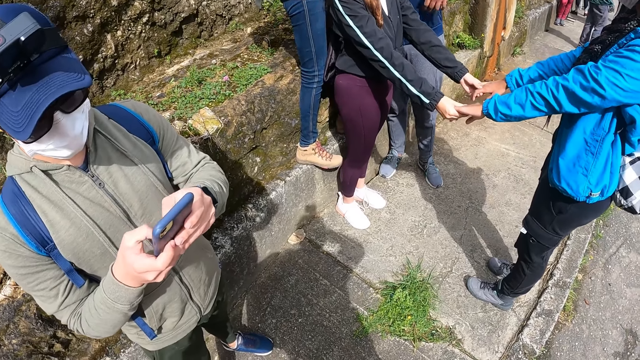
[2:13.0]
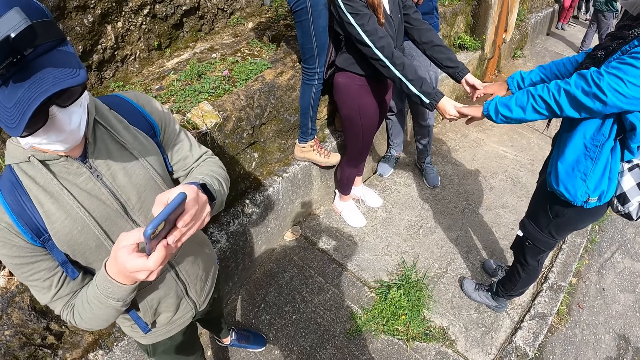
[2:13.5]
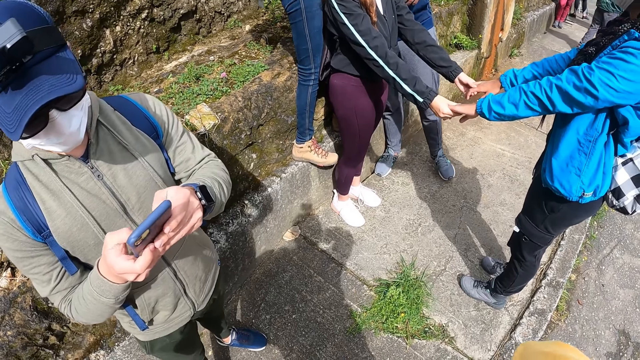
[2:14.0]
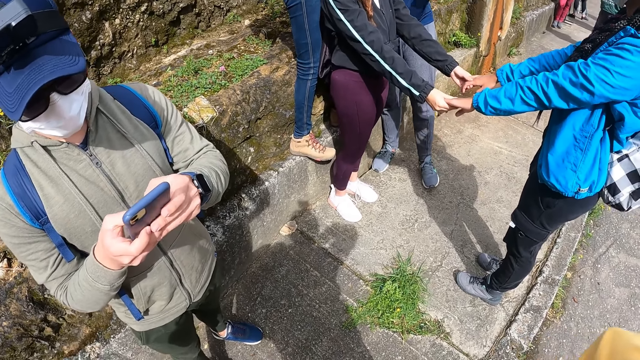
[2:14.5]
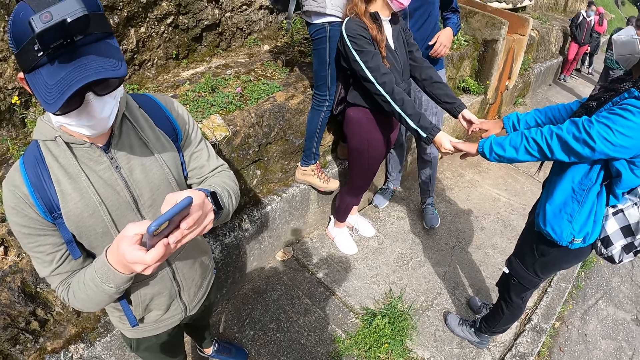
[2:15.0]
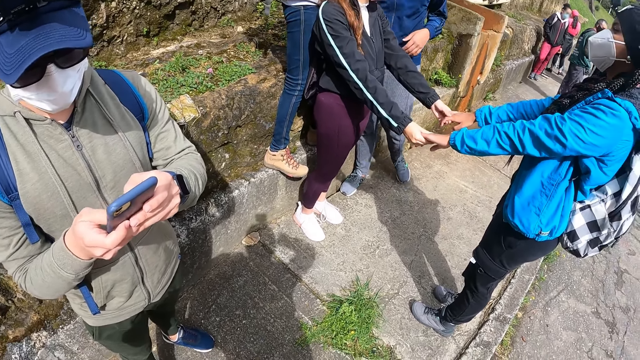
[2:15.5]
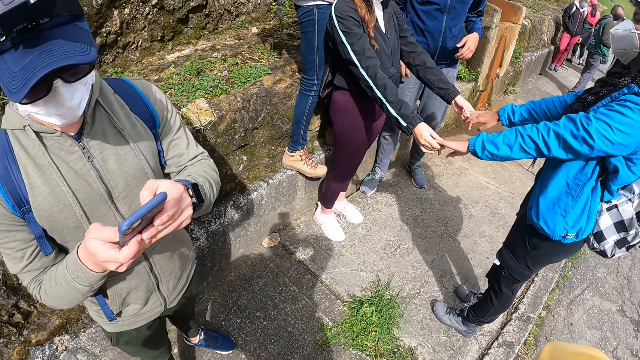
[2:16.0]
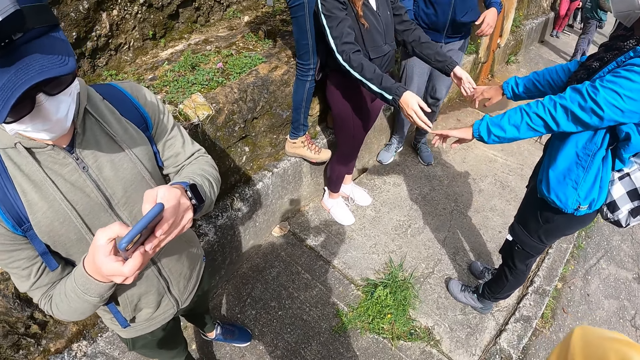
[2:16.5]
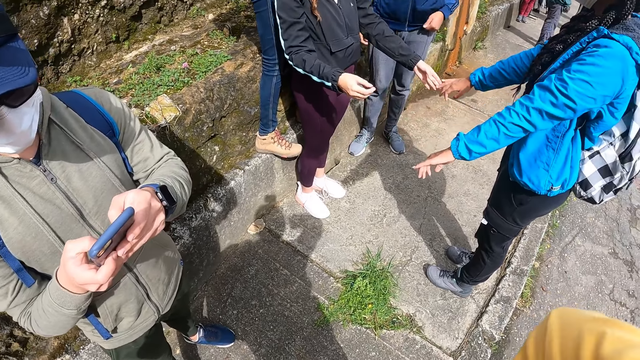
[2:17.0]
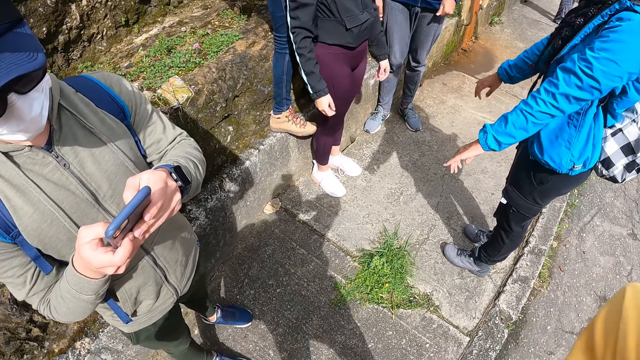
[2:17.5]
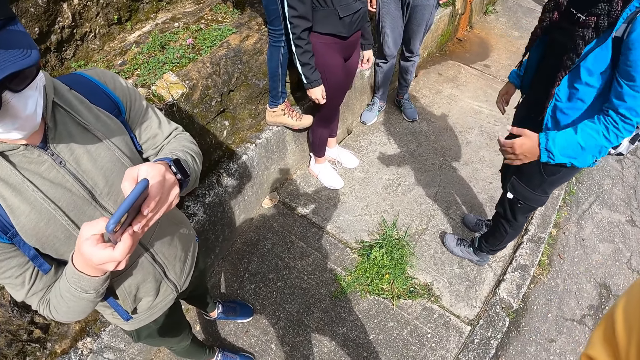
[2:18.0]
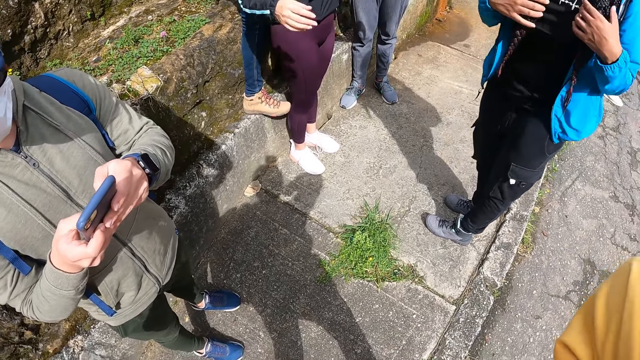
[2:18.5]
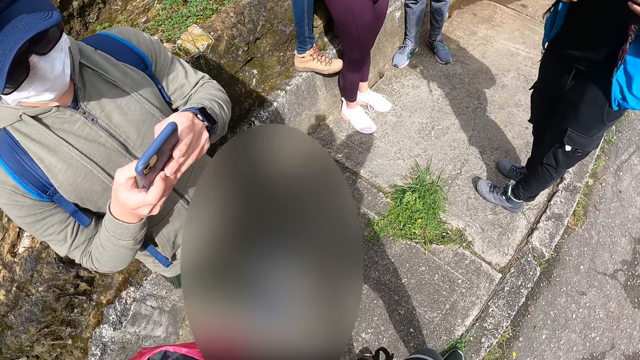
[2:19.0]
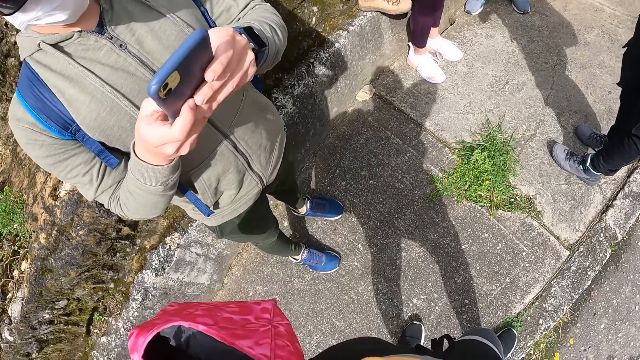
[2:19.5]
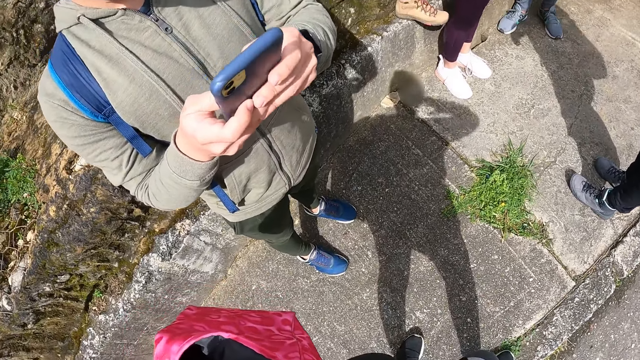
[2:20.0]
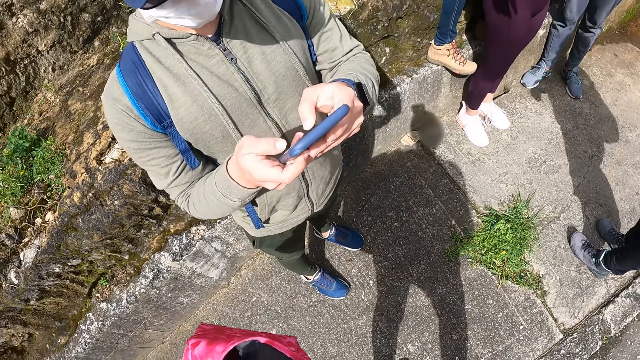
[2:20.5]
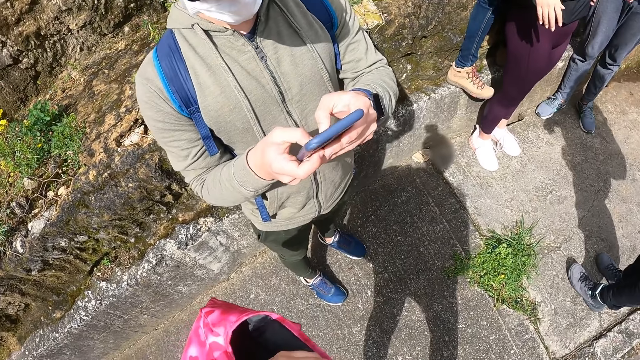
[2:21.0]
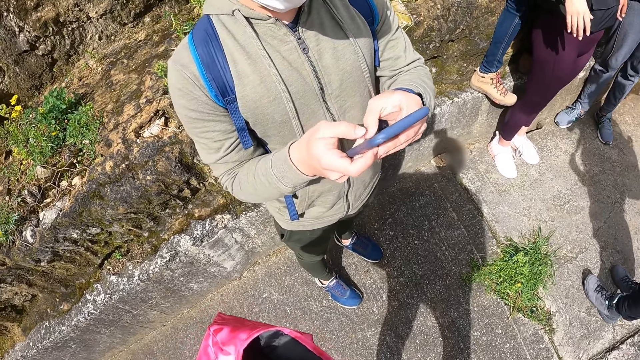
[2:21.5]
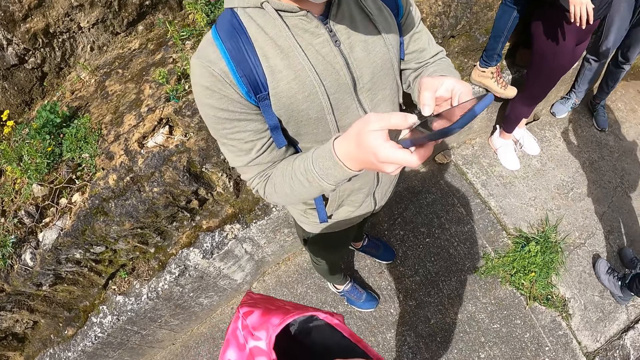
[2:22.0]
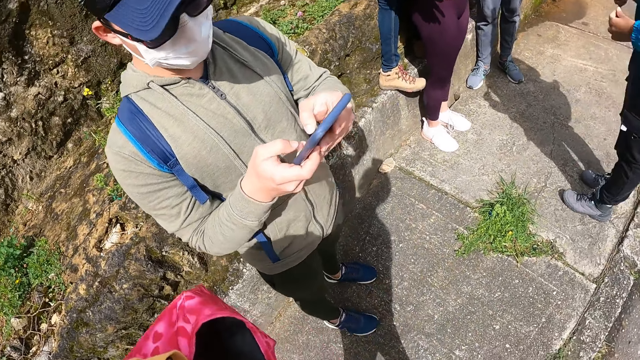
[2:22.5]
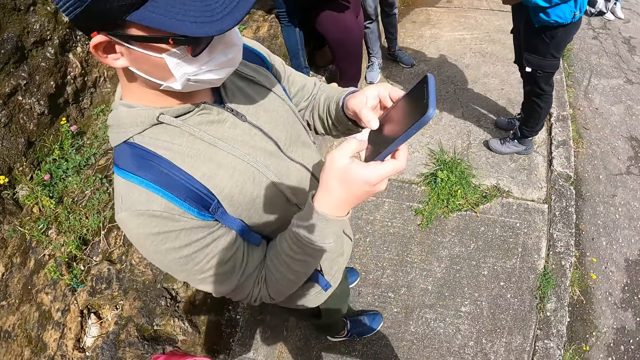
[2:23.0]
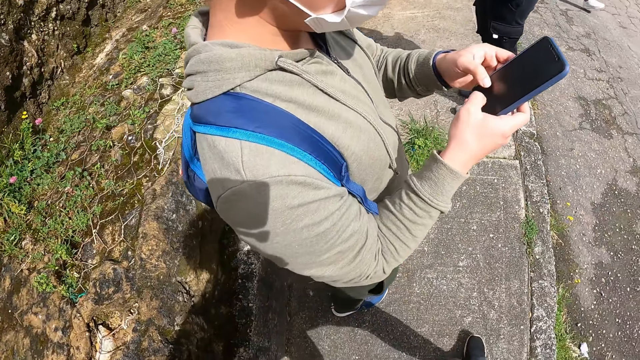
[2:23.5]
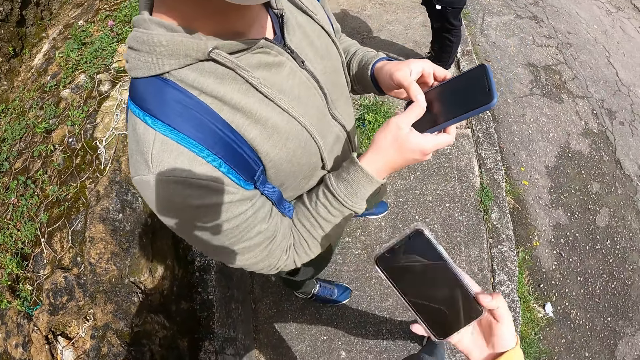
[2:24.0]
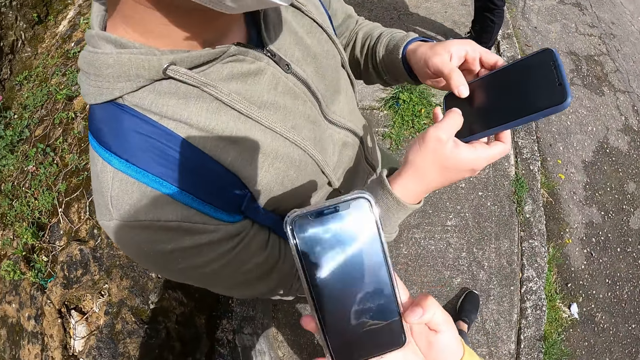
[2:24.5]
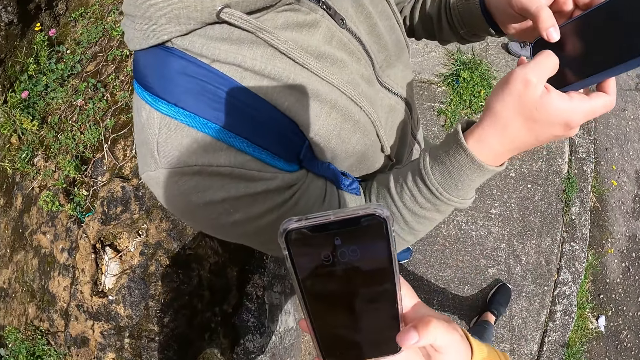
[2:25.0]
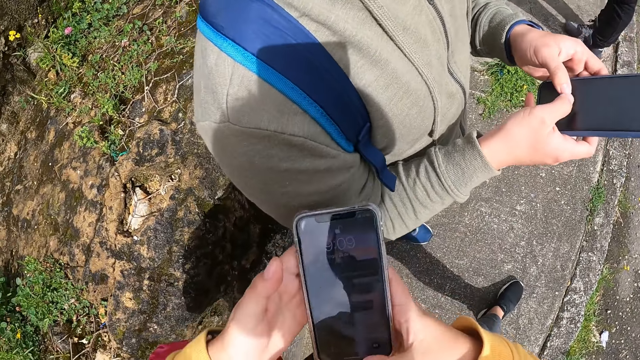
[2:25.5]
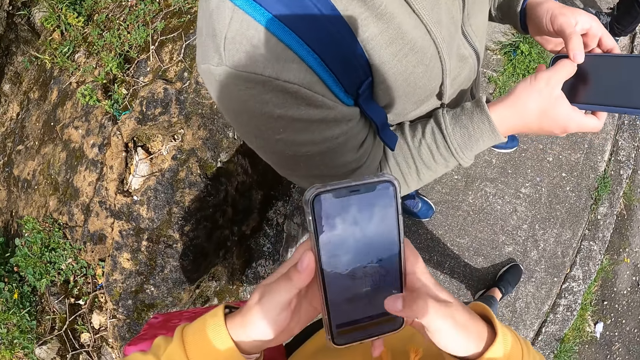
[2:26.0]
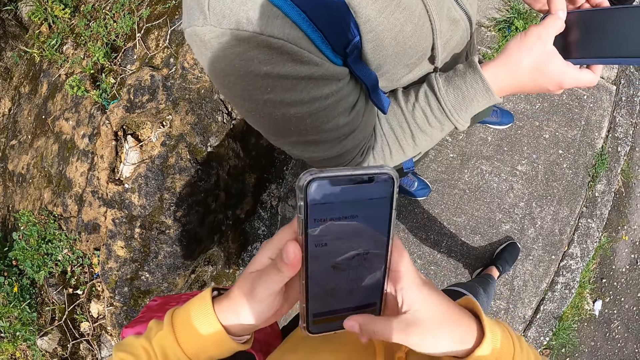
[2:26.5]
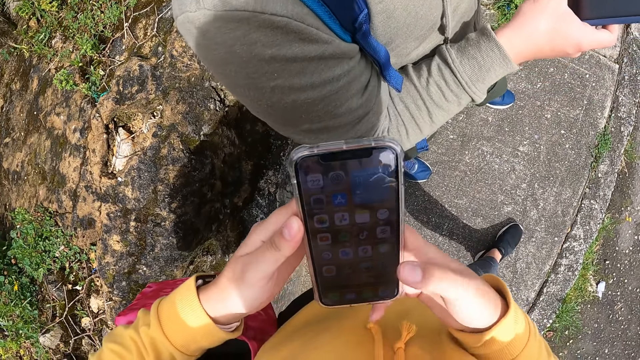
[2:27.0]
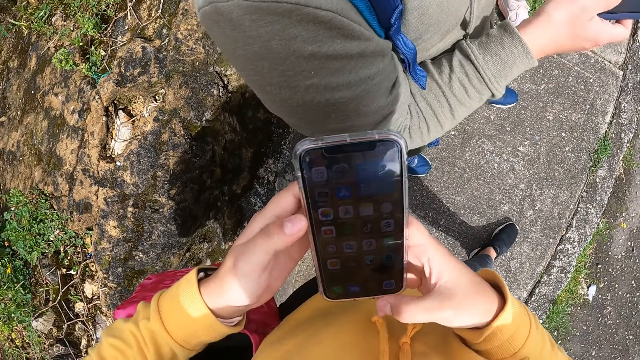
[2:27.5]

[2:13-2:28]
A woman holds her hair with both hands. The camera wearer drops the bag. She takes out a phone from her pocket with her right hand. She holds the phone in her right hand with both hands. She operates the phone in both hands.

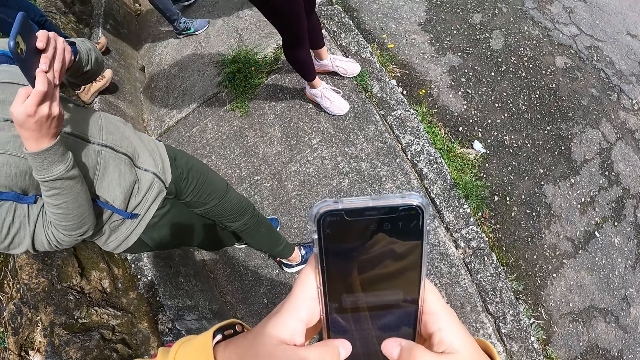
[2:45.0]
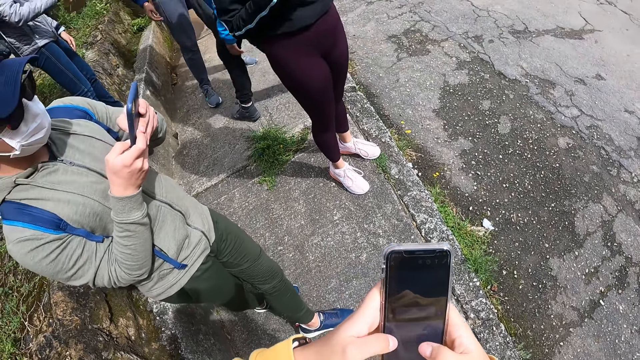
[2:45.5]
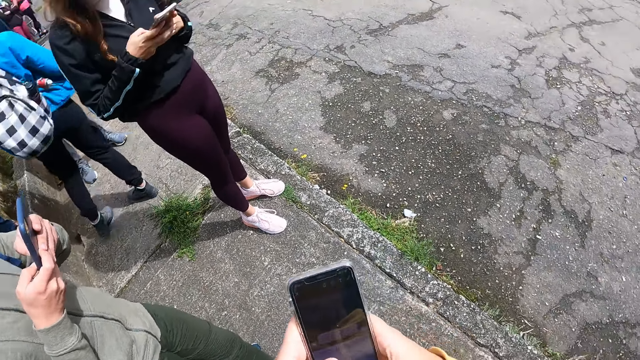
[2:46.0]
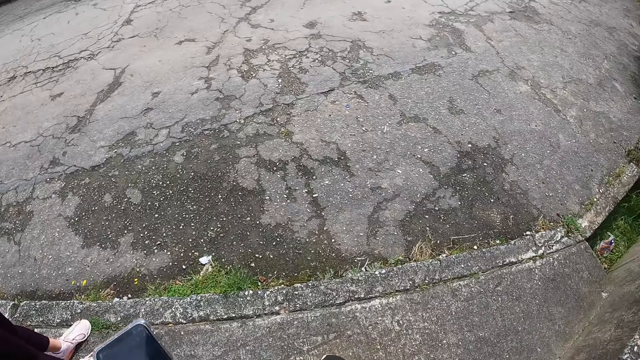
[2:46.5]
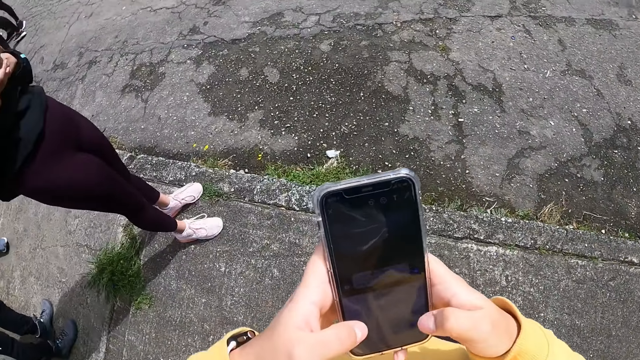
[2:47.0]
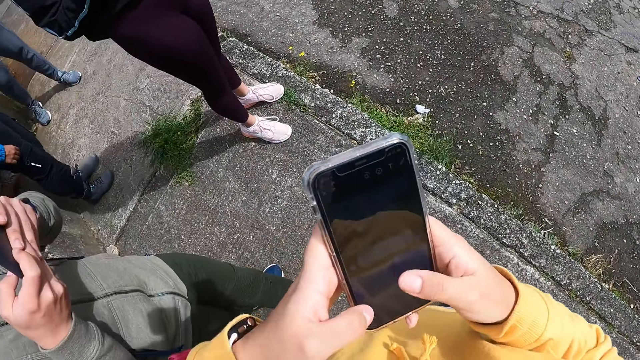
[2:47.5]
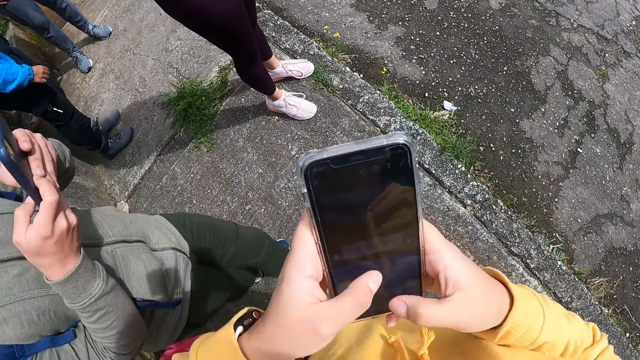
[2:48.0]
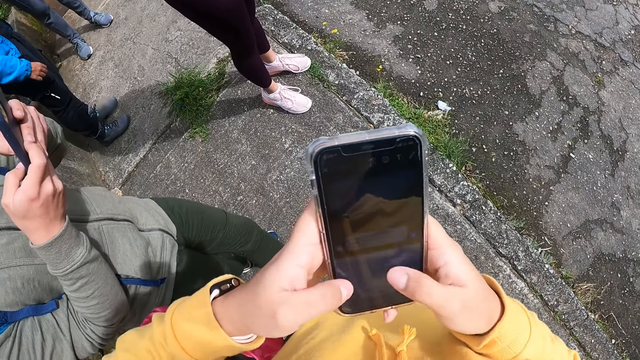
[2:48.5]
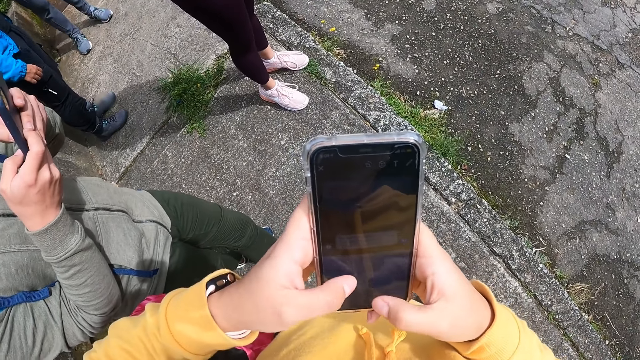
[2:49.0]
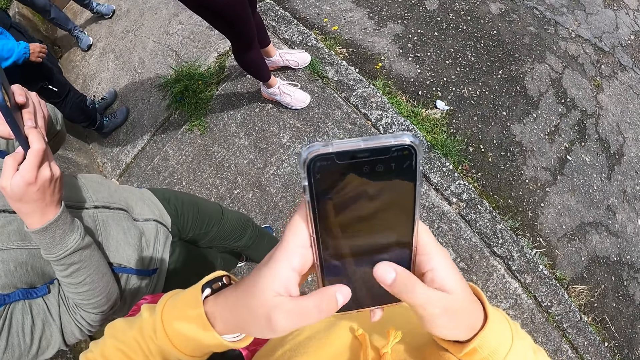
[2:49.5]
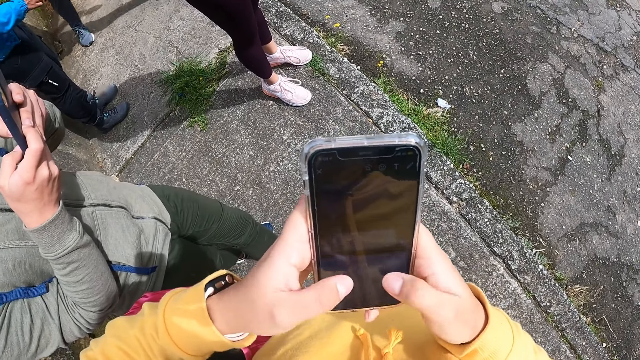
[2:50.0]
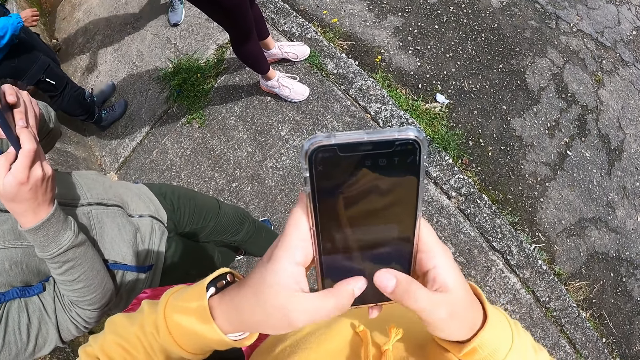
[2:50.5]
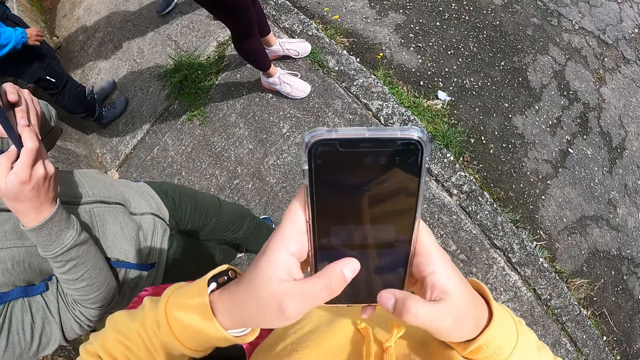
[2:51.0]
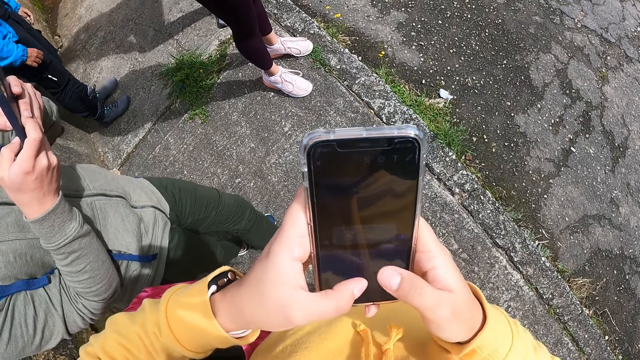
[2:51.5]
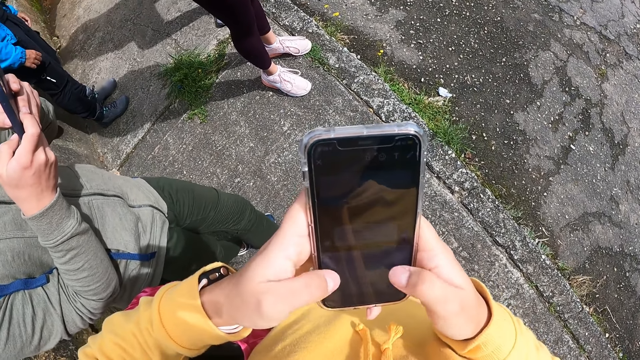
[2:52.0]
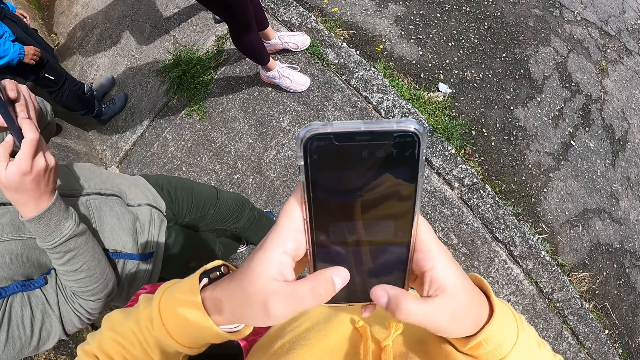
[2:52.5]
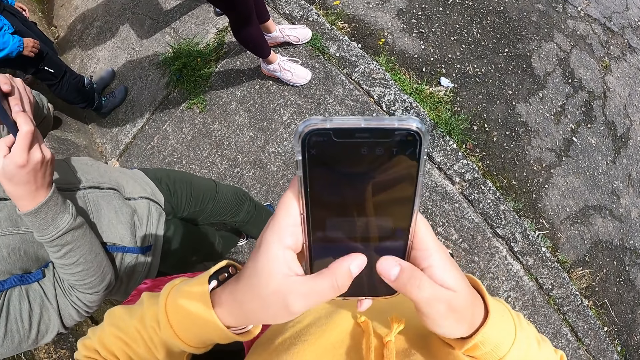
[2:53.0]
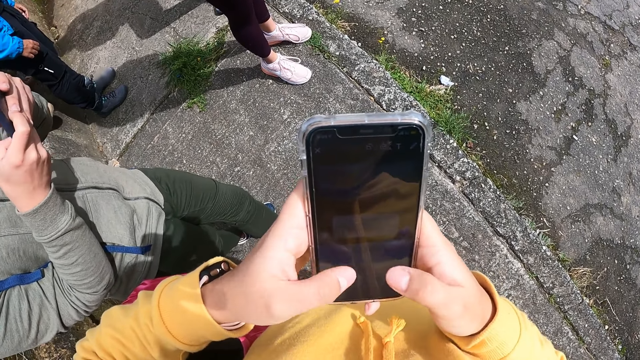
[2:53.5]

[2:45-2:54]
The camera wearer looks around. A woman operates the phone in her right hand with her left hand.
